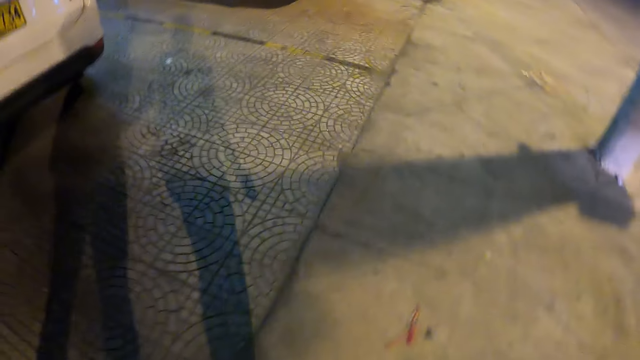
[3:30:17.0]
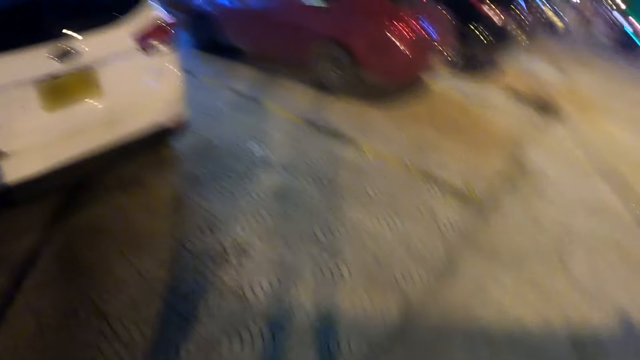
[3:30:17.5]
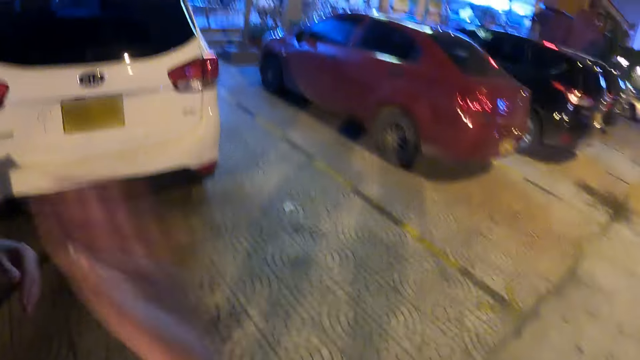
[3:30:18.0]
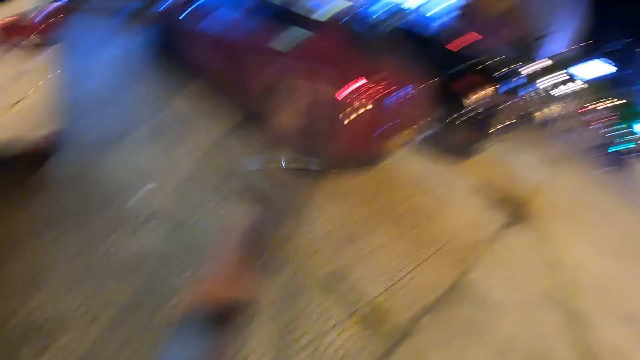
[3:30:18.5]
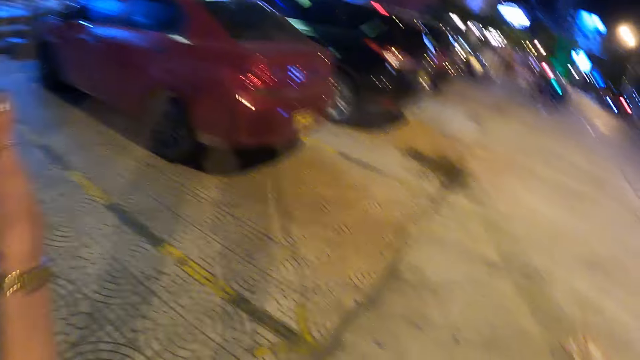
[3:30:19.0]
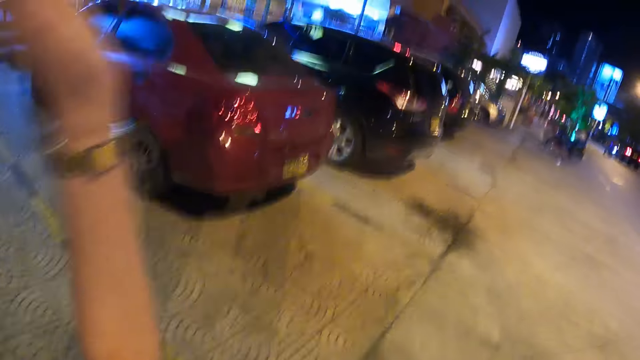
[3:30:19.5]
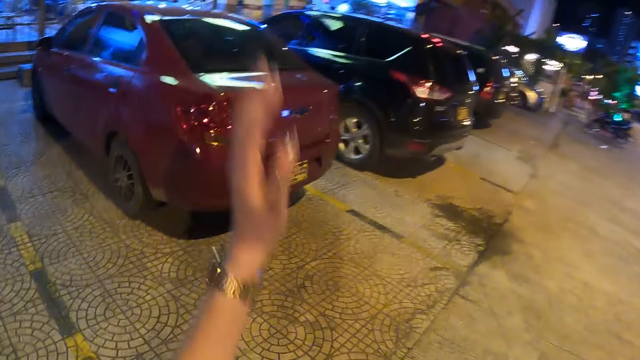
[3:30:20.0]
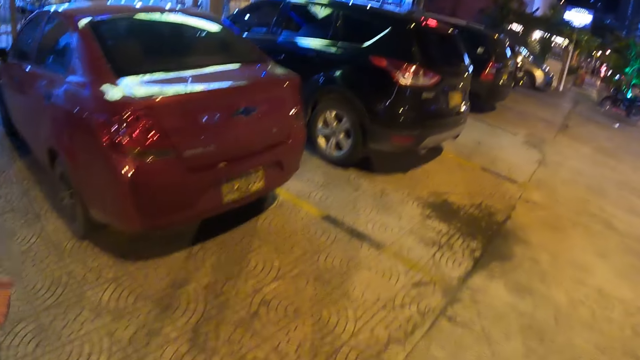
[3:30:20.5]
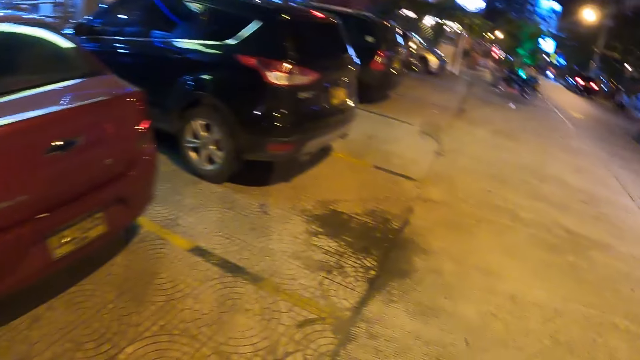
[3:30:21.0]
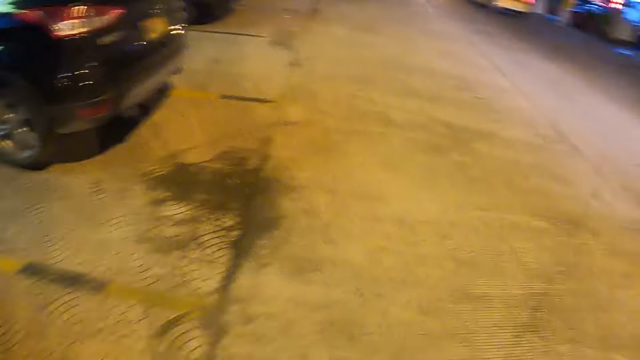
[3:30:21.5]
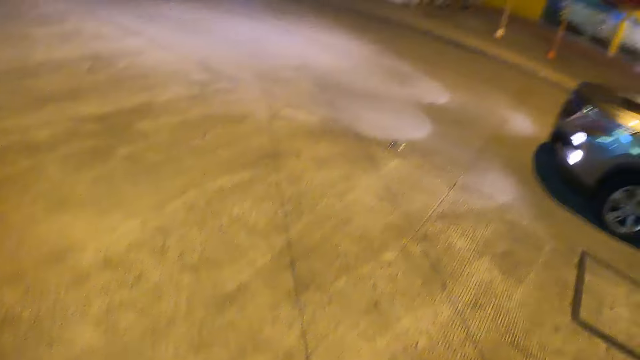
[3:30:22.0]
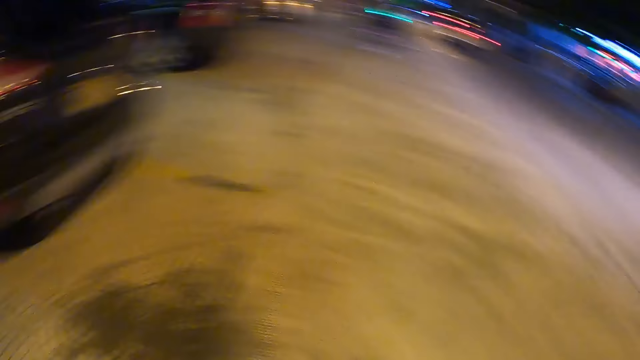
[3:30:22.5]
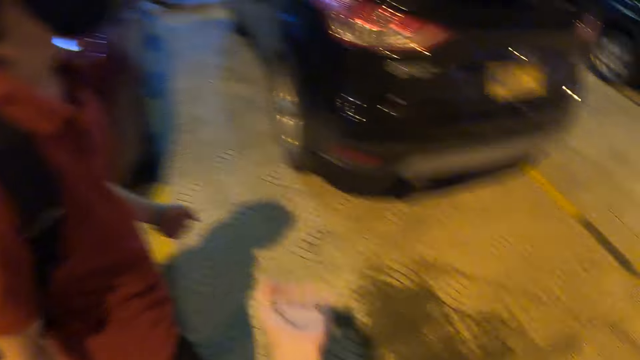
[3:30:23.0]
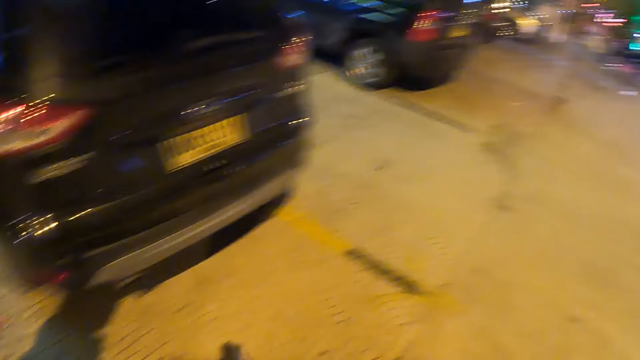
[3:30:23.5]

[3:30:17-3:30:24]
The camera wearer walks along the road, interacts with a man, and waves the left hand.

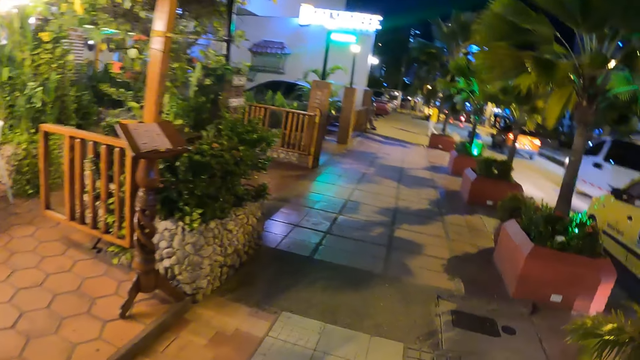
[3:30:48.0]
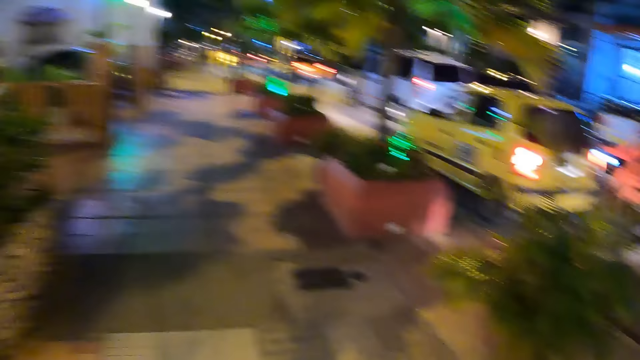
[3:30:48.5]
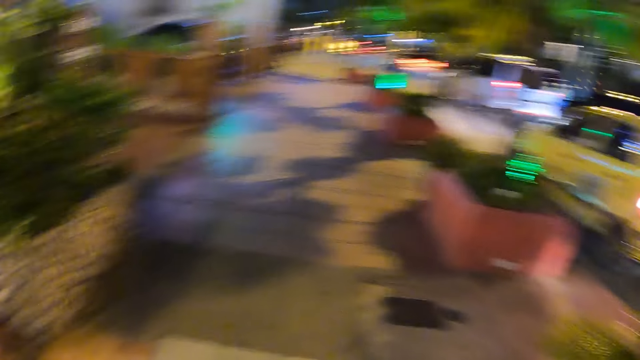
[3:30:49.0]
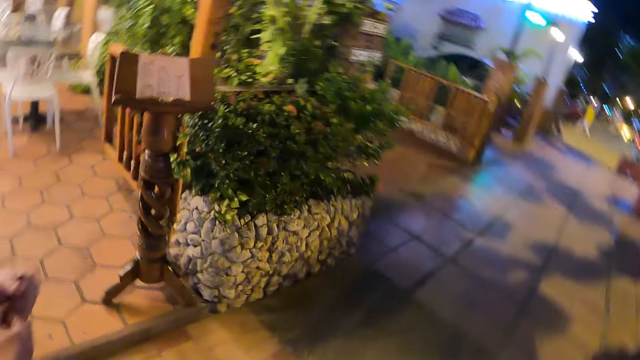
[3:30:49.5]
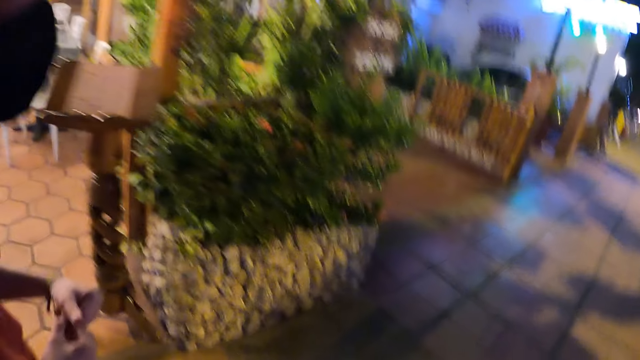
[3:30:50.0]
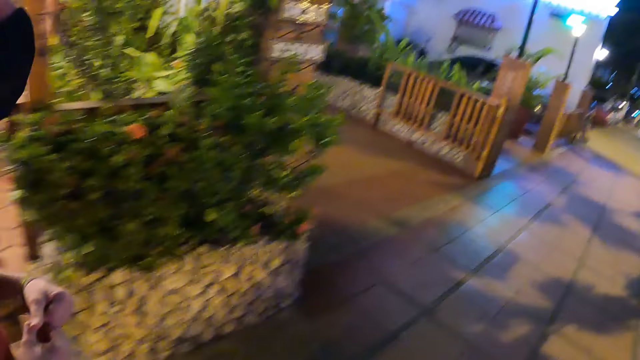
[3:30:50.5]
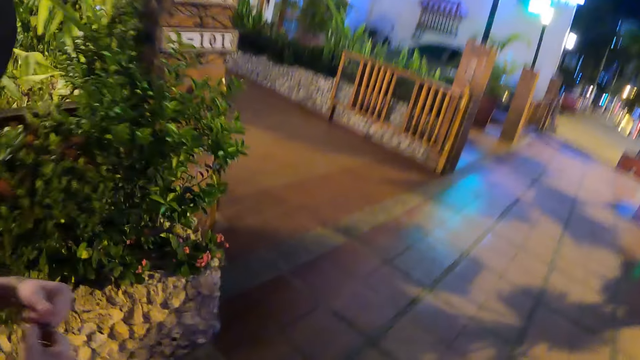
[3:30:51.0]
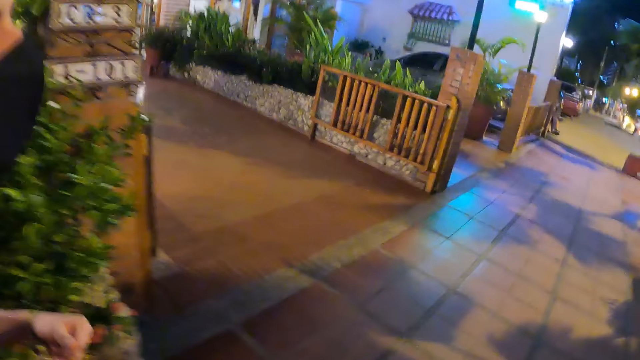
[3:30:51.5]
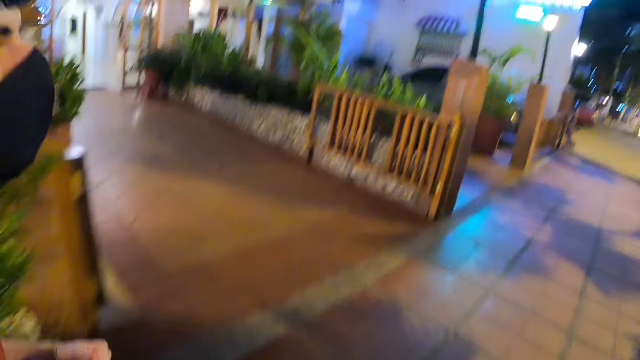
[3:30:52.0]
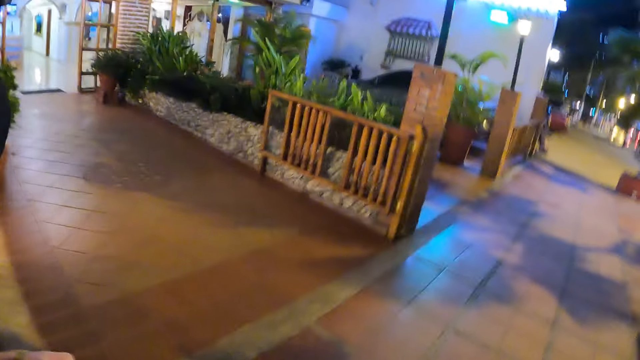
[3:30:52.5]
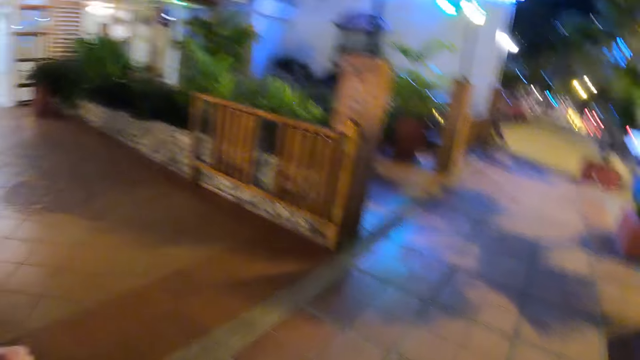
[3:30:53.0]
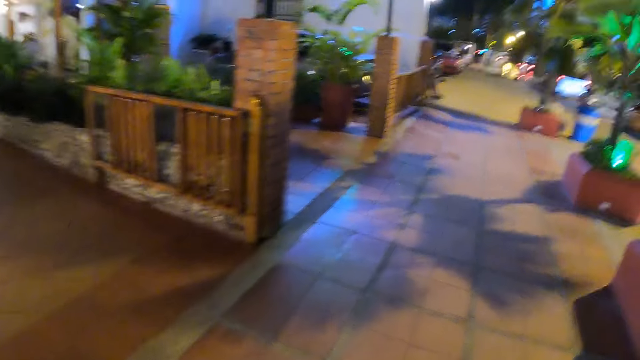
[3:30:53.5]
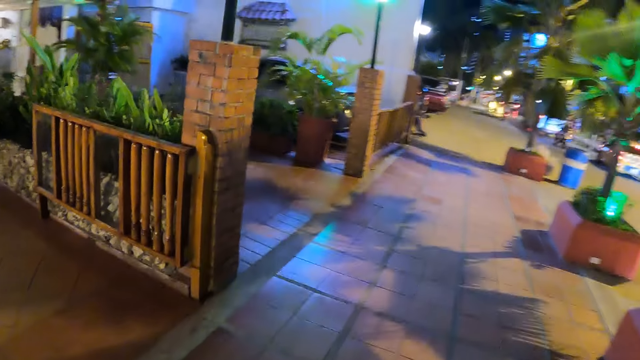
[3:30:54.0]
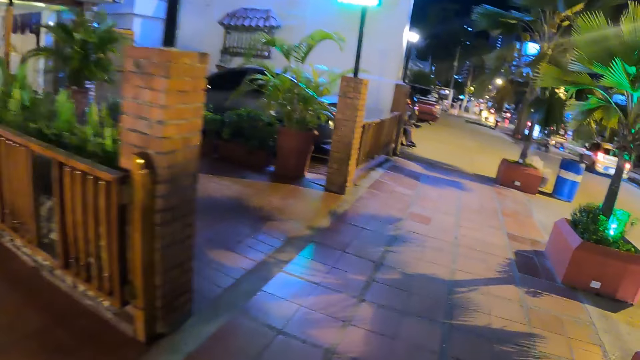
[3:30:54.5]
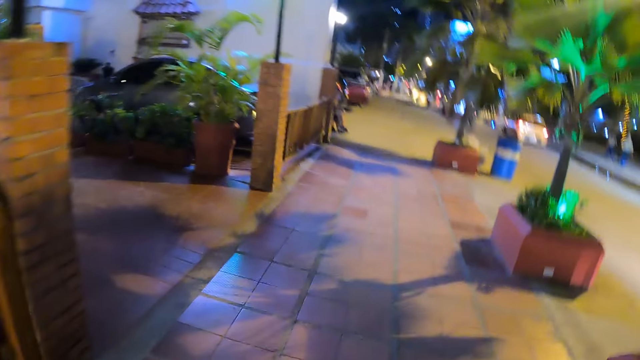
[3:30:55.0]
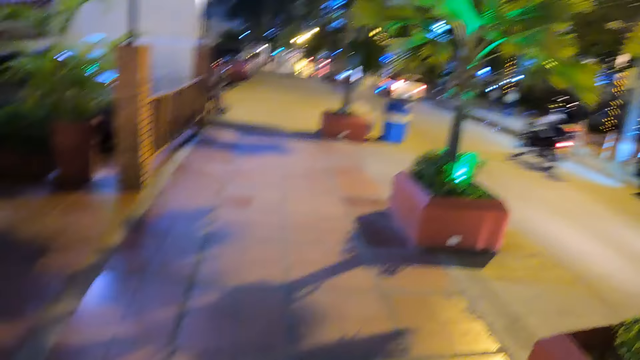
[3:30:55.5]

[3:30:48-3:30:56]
The camera wearer walks on the pavement and looks at a man.

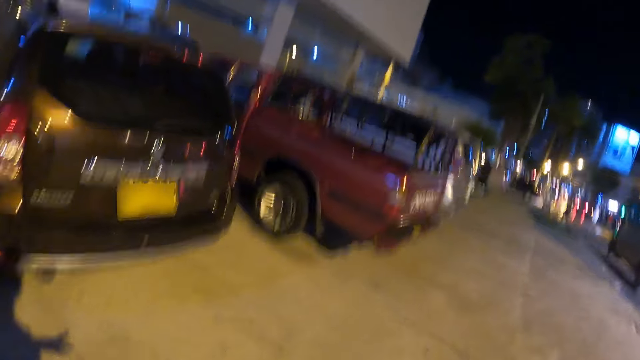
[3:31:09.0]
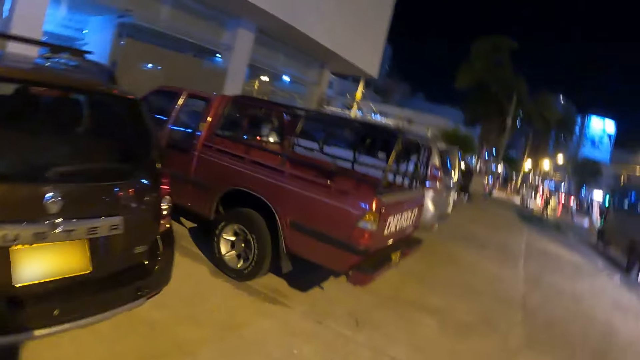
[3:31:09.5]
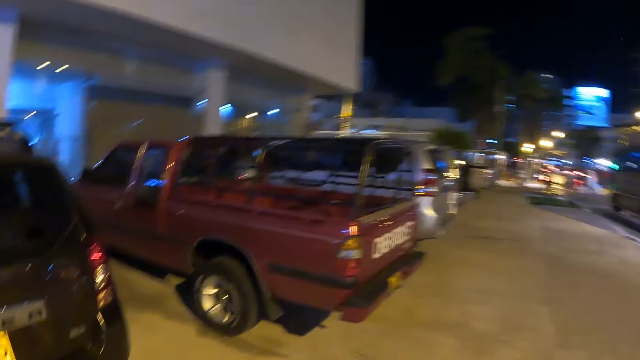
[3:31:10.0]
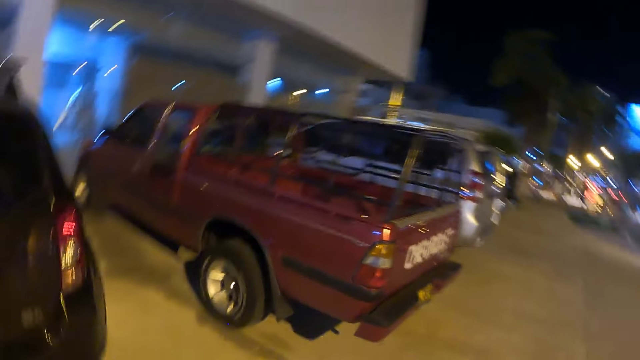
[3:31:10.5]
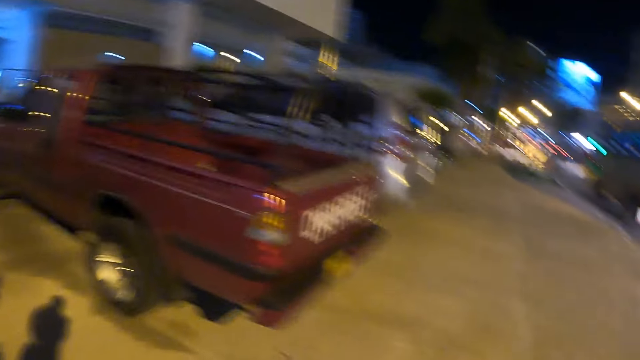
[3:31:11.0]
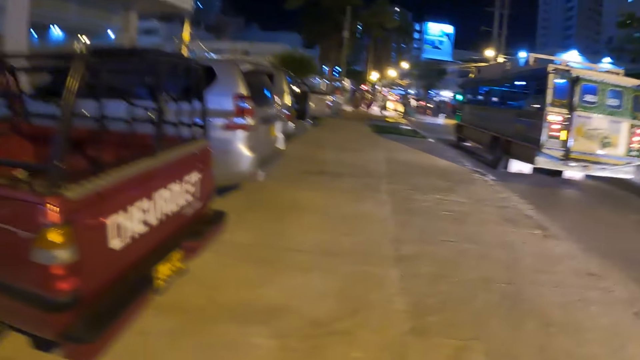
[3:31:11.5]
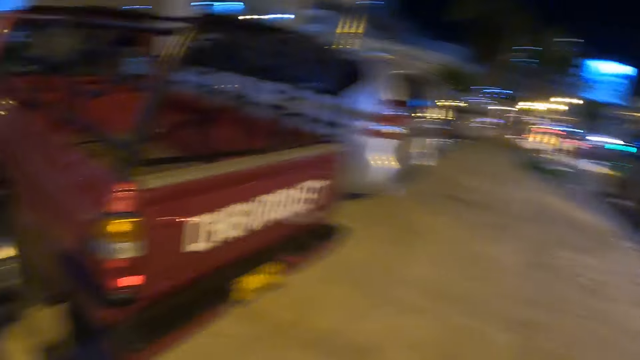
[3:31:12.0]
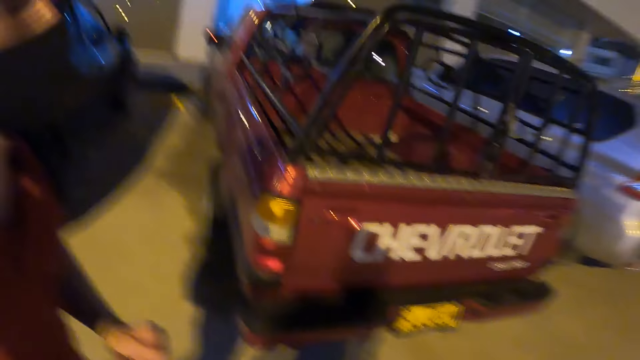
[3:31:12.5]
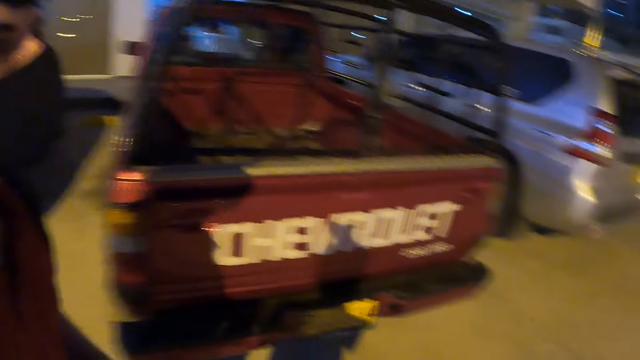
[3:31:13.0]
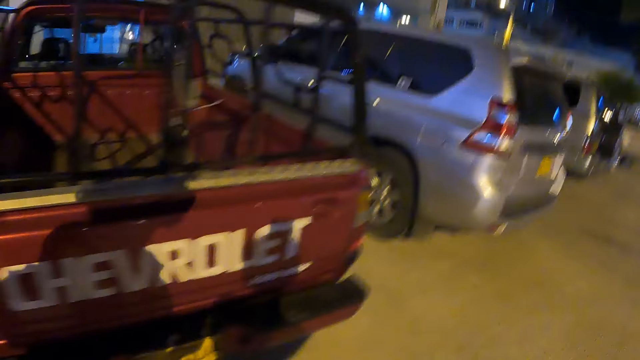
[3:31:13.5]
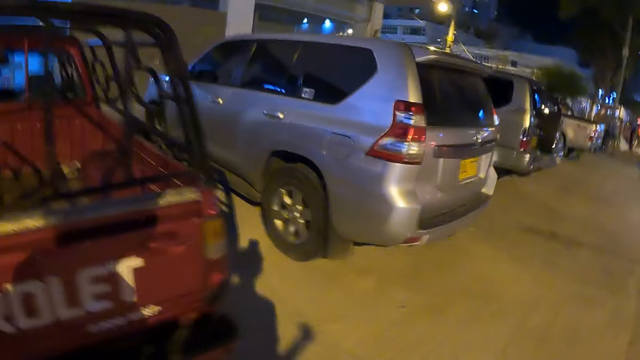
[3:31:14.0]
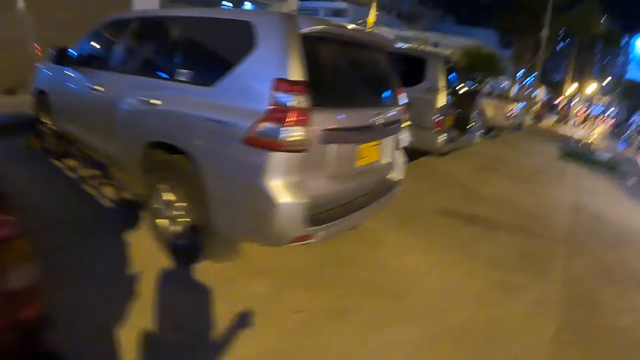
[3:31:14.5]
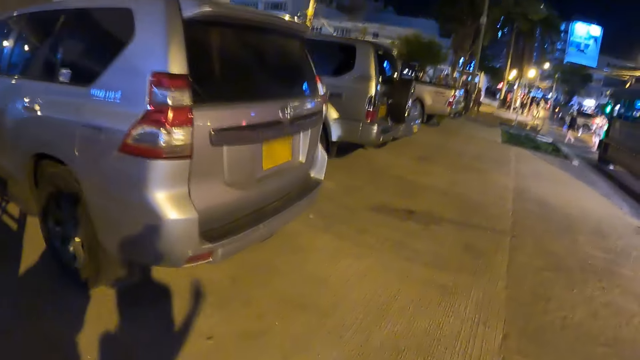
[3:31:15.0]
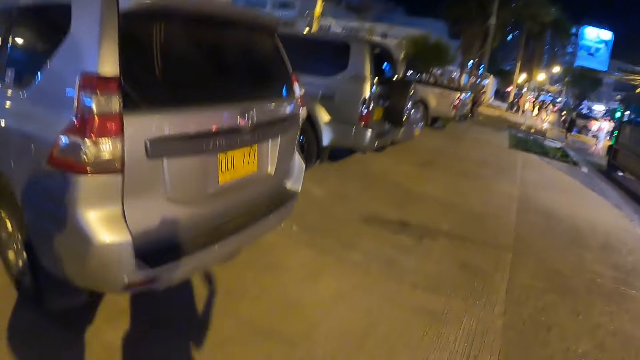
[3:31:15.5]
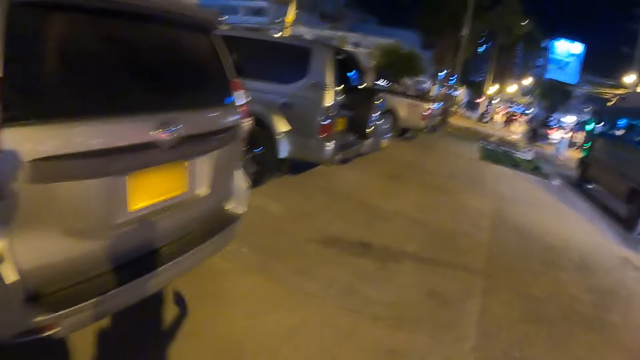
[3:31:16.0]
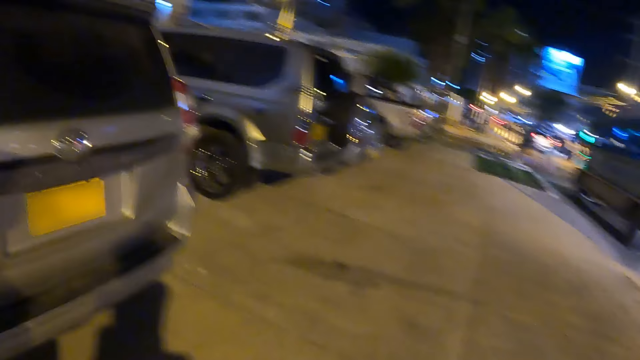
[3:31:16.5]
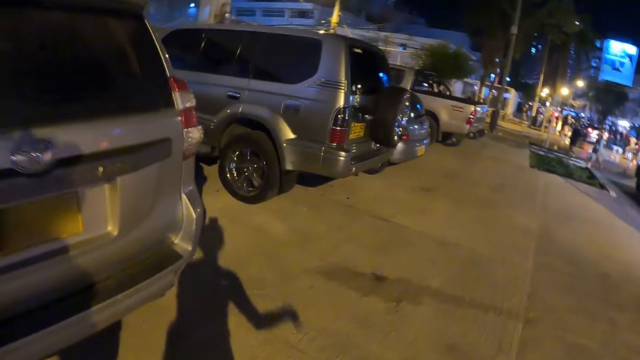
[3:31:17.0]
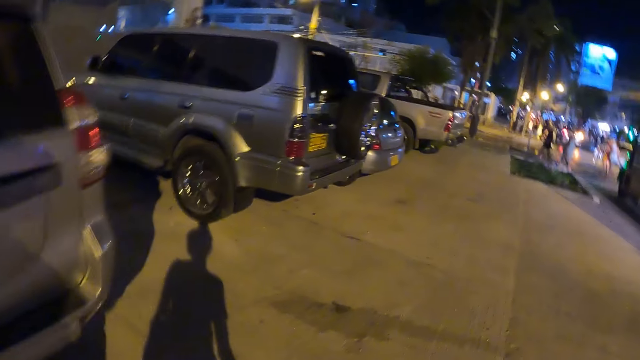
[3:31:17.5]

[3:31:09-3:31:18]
The camera wearer walks on the pavement and looks at the parked cars. They walk on the pavement and look at a man.
